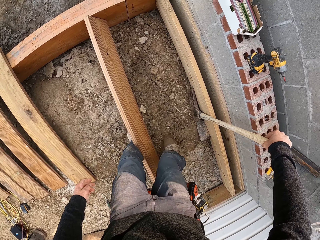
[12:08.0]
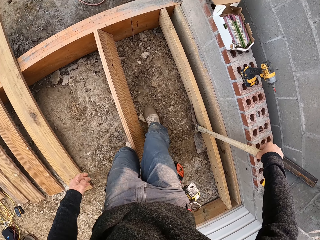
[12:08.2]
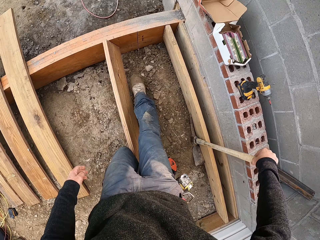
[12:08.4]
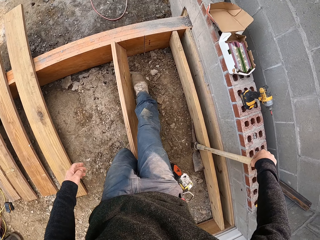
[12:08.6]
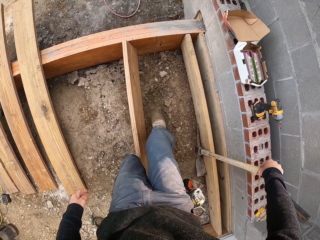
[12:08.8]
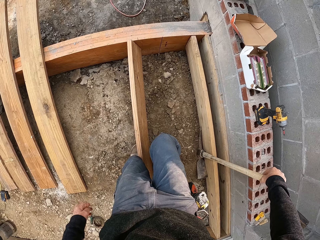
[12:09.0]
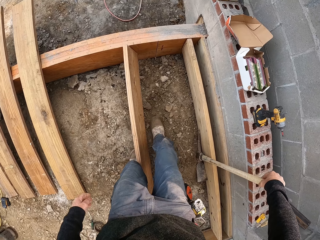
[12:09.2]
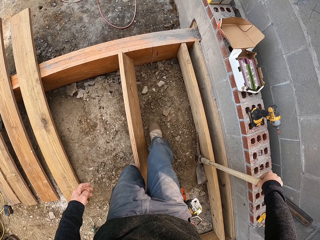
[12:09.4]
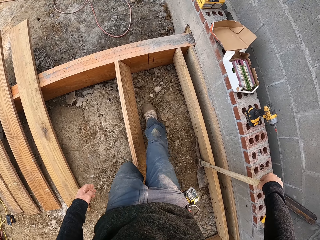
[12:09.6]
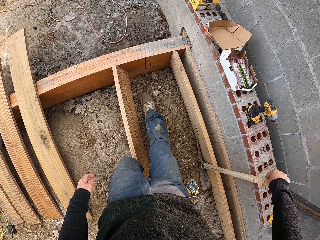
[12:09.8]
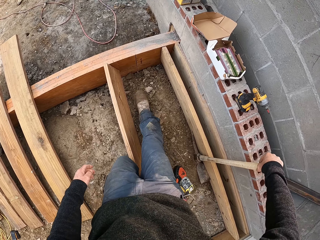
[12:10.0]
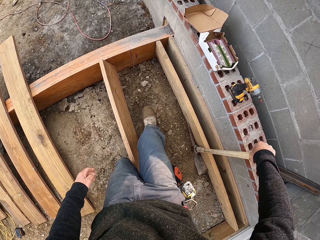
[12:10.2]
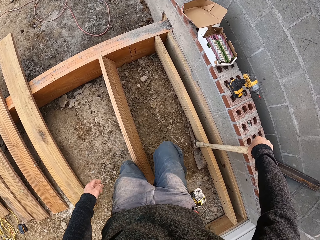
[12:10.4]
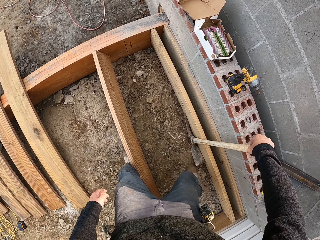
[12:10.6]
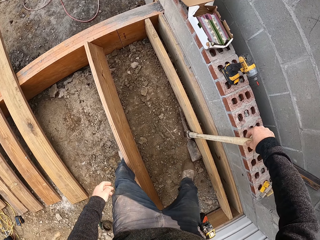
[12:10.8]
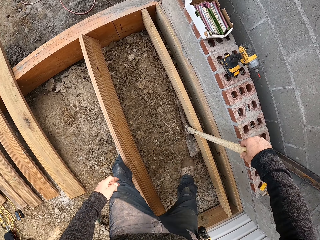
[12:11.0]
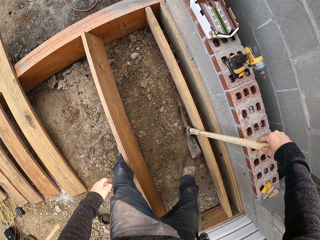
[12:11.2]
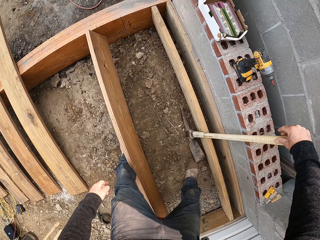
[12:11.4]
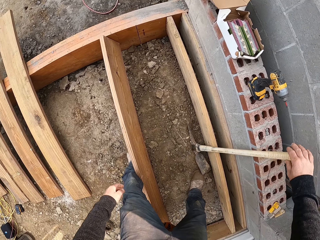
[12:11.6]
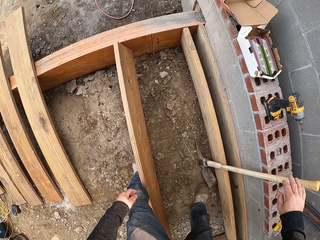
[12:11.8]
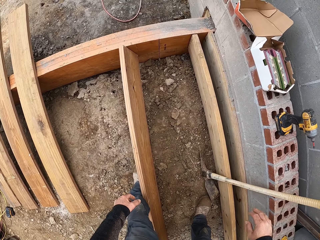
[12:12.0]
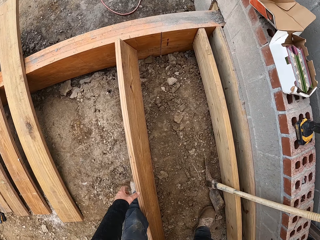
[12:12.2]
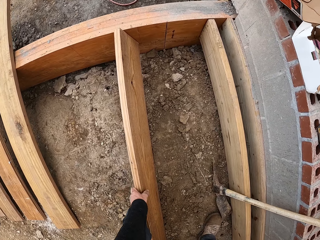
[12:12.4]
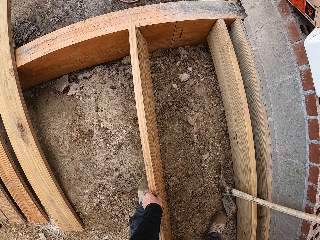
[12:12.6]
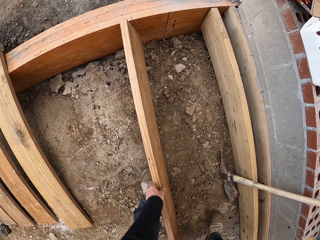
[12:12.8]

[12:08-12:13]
The camera wearer moves his leg on the ground.

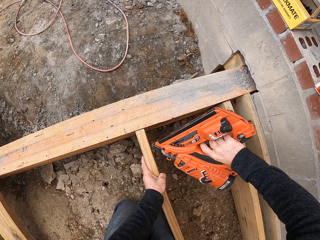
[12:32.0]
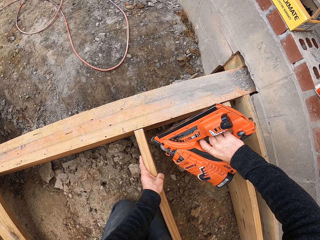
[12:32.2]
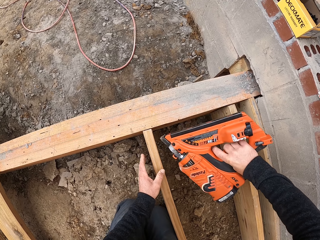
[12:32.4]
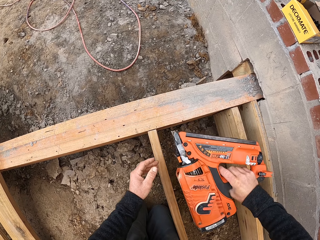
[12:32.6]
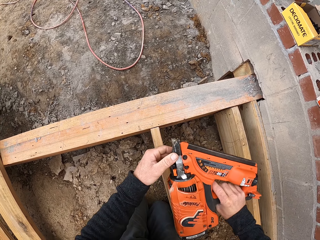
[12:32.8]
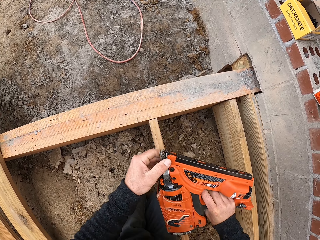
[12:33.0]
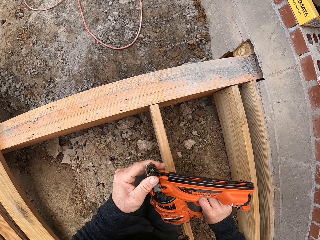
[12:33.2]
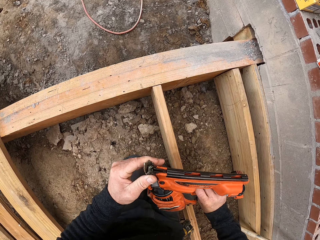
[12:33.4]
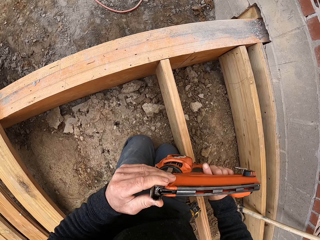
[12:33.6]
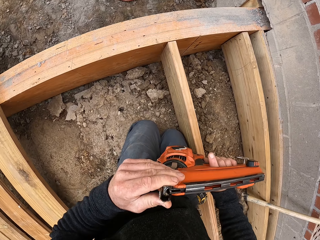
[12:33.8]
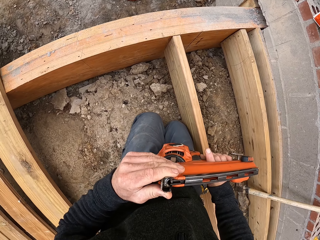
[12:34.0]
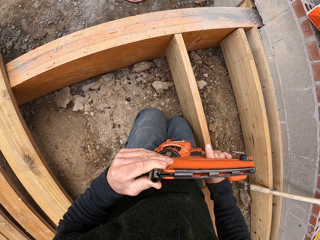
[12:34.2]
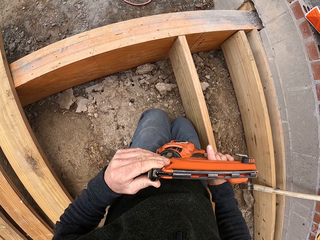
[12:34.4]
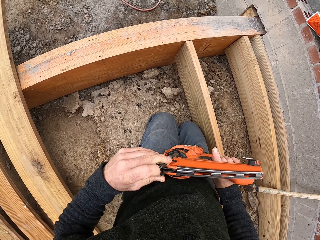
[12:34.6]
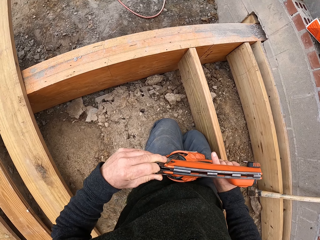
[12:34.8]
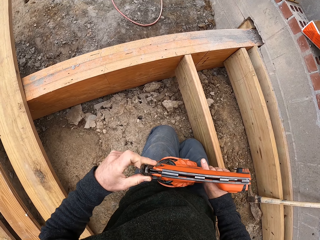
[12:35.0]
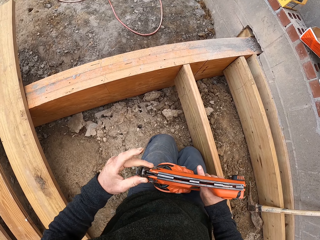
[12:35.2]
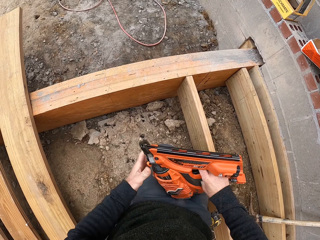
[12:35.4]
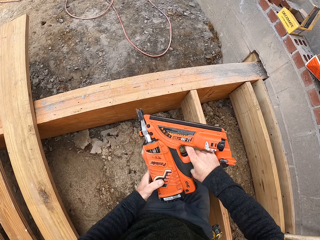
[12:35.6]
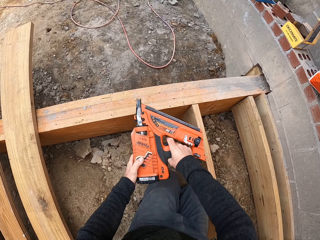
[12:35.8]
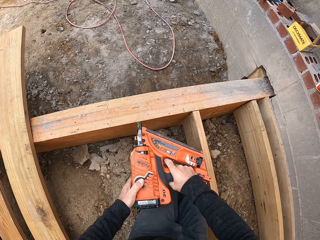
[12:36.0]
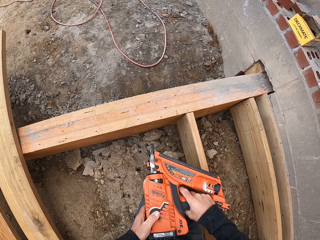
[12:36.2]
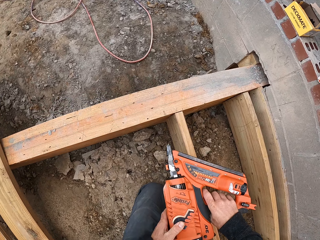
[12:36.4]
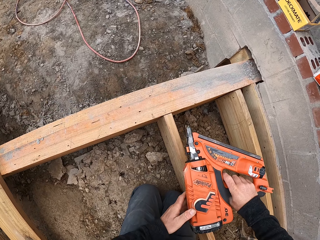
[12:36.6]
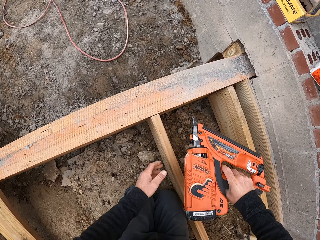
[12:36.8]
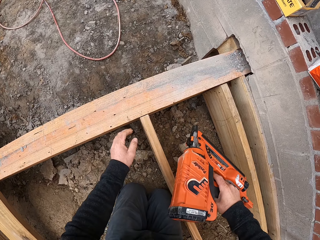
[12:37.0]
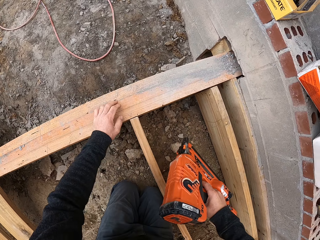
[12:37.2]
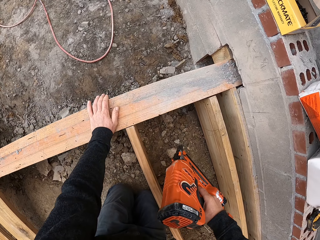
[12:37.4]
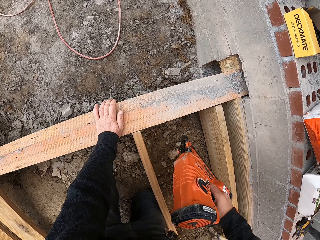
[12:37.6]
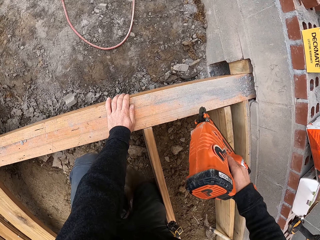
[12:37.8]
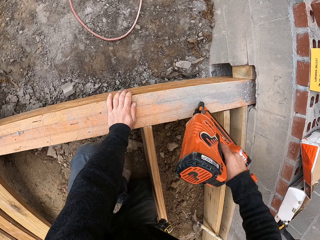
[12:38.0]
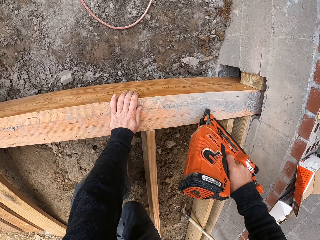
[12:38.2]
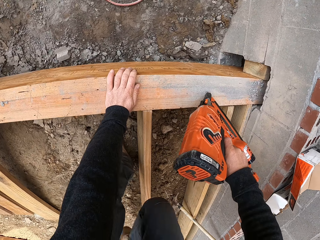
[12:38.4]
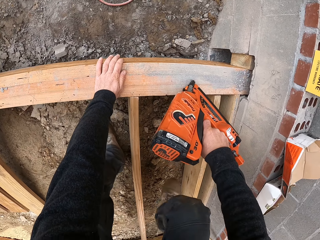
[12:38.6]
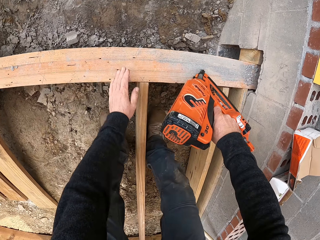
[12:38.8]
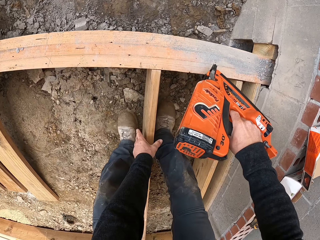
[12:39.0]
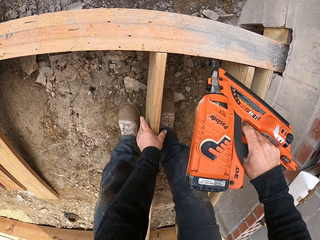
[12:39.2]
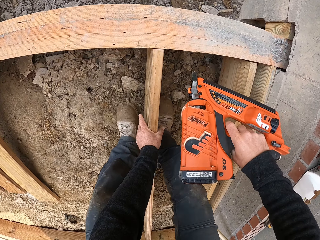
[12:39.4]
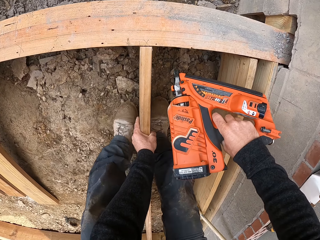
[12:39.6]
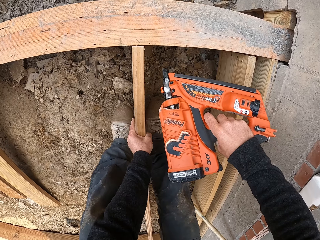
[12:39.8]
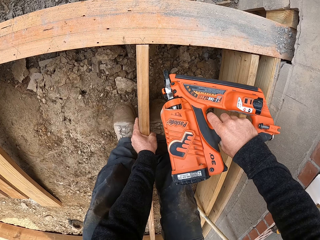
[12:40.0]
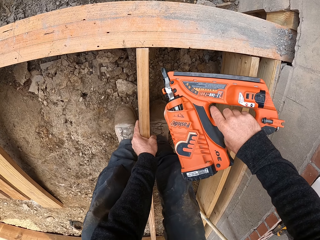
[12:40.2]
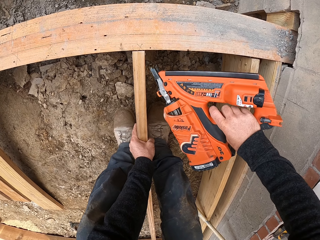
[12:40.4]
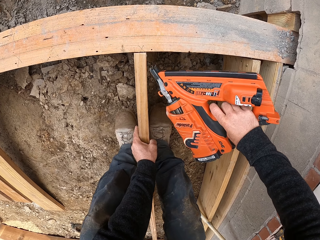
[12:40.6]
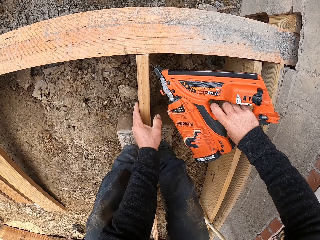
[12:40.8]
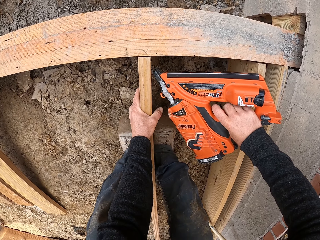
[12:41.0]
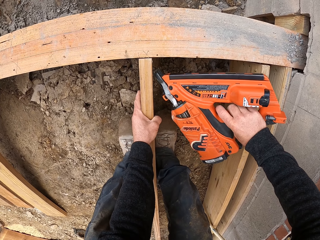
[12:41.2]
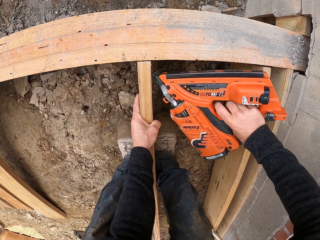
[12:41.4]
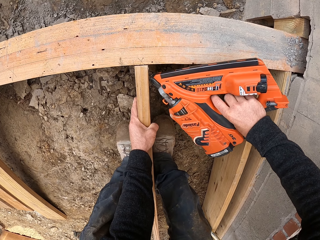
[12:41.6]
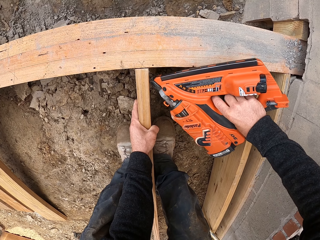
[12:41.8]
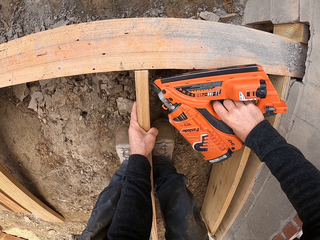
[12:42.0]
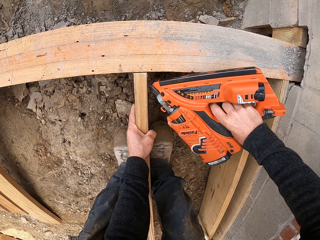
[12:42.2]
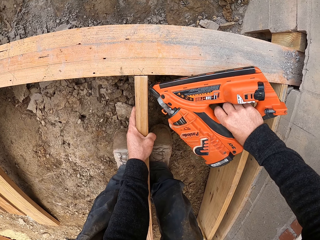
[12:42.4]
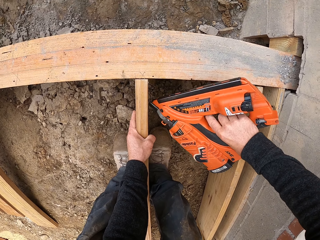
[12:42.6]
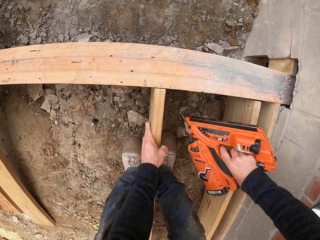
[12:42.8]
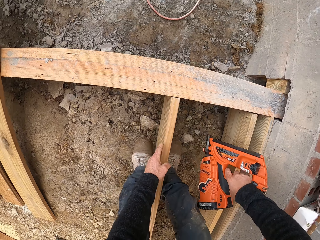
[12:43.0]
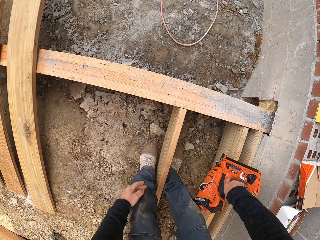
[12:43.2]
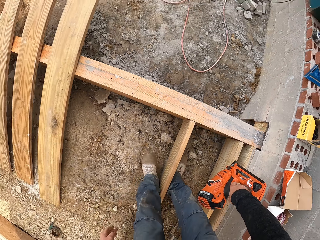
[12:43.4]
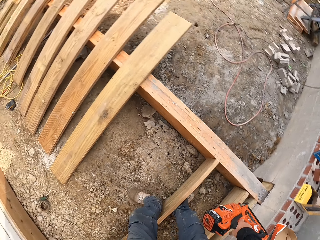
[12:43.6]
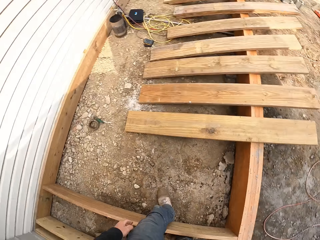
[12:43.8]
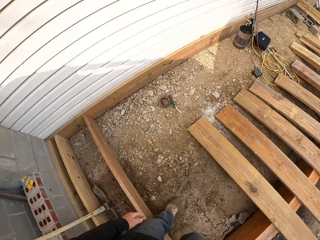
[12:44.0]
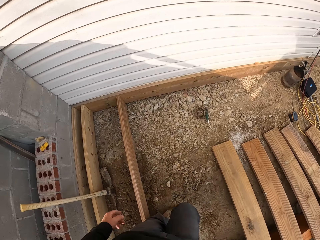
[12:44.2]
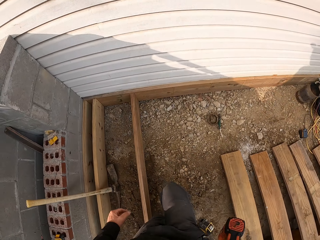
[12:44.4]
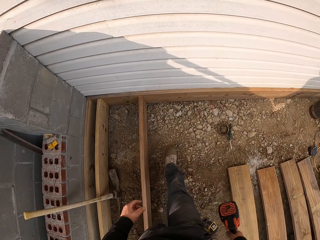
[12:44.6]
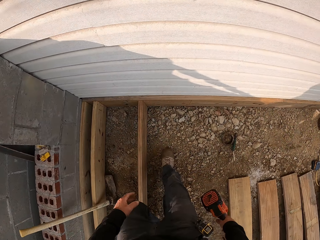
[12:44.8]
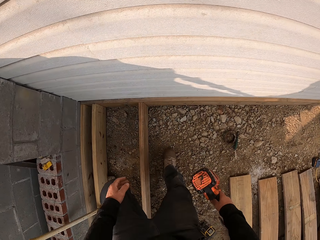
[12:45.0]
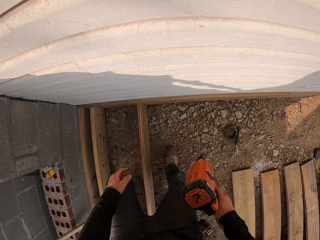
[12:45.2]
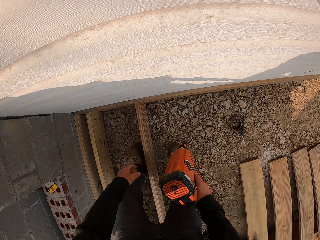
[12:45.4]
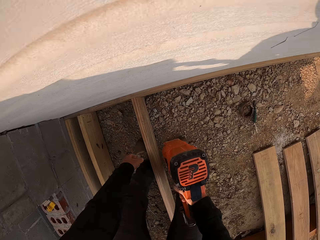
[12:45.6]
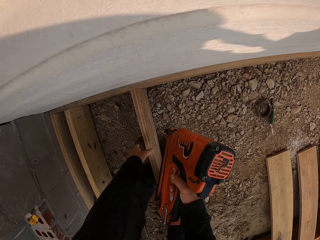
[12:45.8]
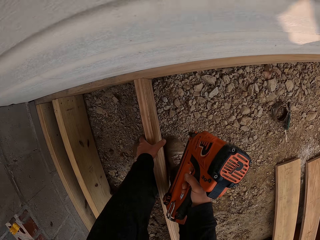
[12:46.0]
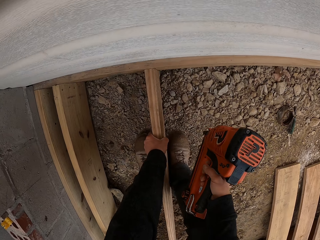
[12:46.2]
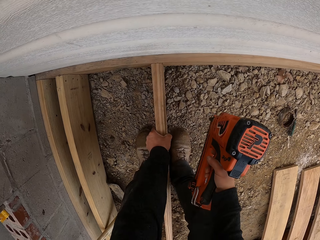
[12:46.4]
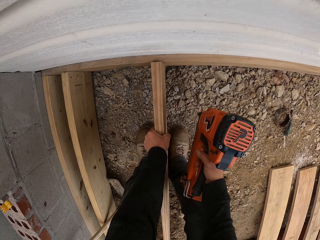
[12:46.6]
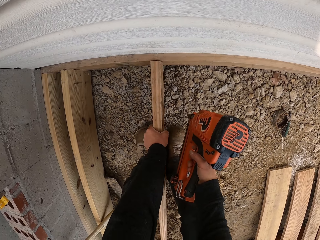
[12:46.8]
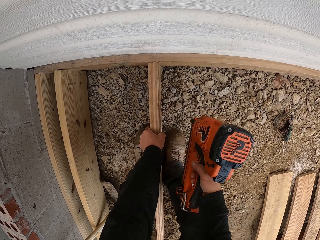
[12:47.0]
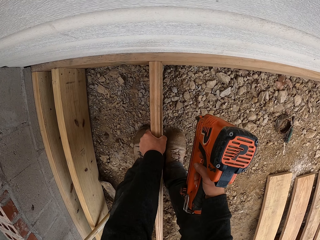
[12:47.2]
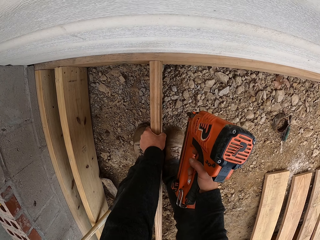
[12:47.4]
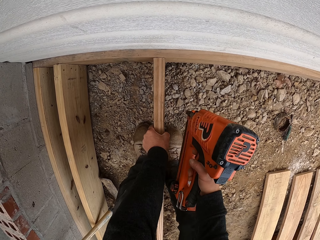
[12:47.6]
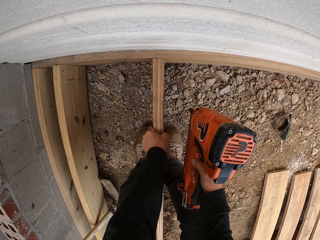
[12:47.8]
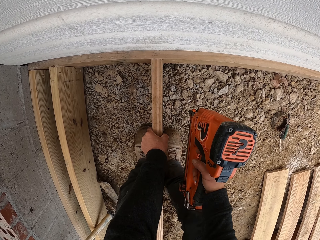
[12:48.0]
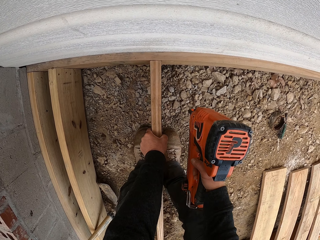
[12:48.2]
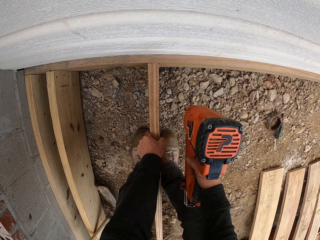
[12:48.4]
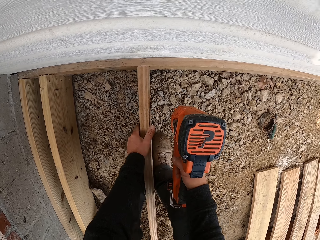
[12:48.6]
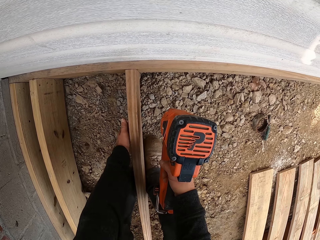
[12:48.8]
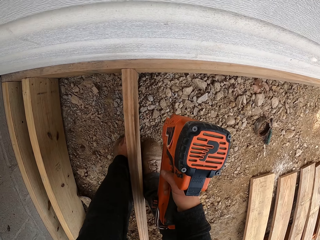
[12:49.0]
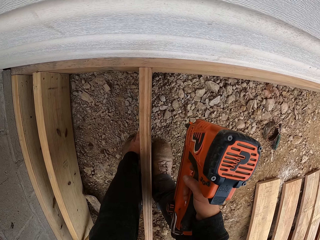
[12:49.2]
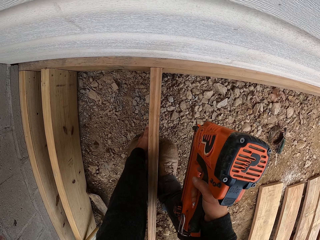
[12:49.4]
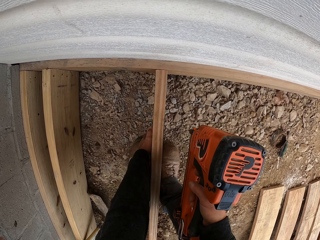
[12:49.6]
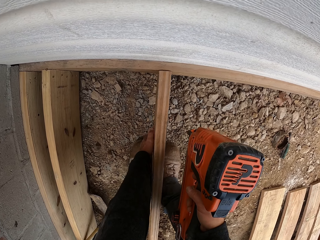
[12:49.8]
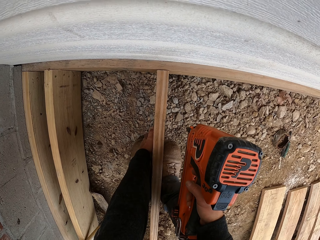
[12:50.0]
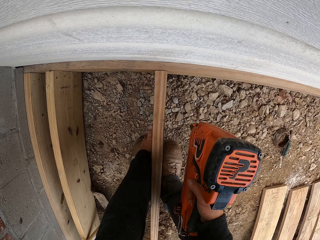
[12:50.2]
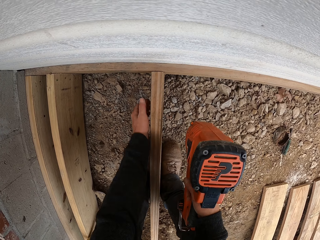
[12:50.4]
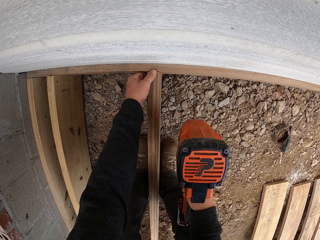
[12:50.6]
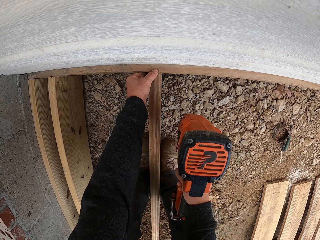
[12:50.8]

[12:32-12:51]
The camera wearer fixes the circular saw. They look at the nail gun, cut the wood, touch the wood and drive nails on the timber. They walk. They walk again. They fix the wood.
